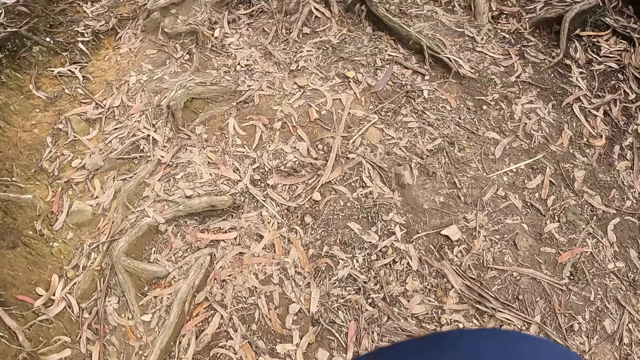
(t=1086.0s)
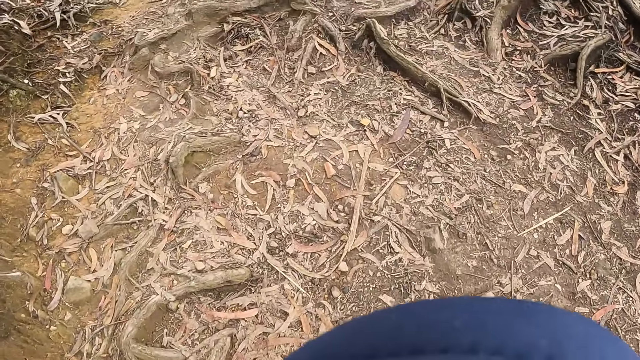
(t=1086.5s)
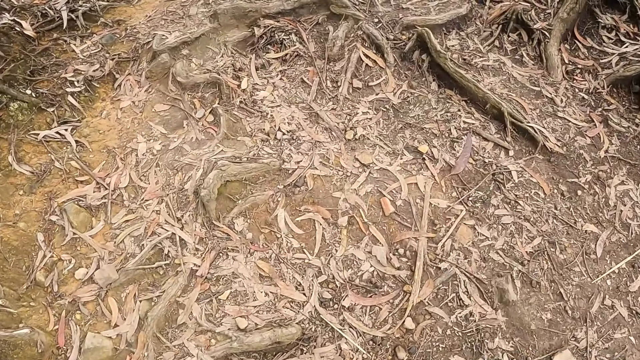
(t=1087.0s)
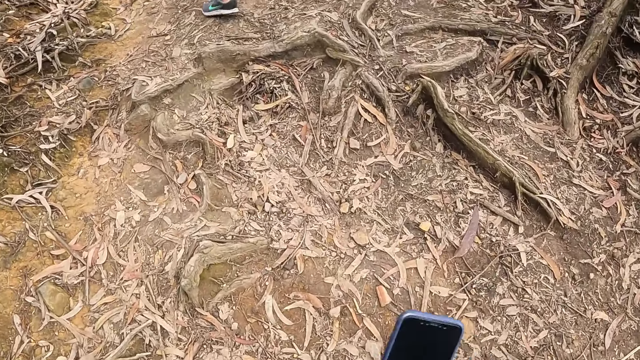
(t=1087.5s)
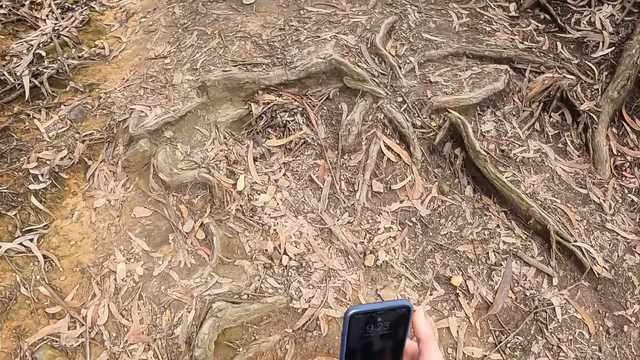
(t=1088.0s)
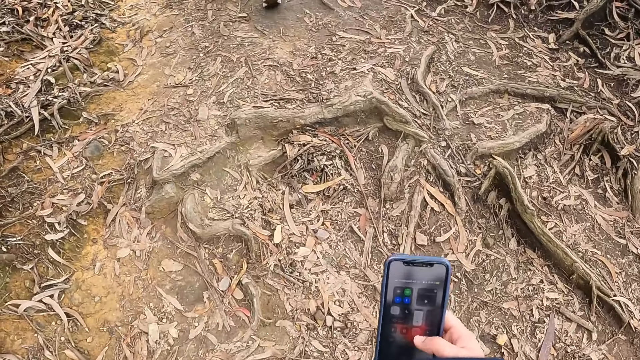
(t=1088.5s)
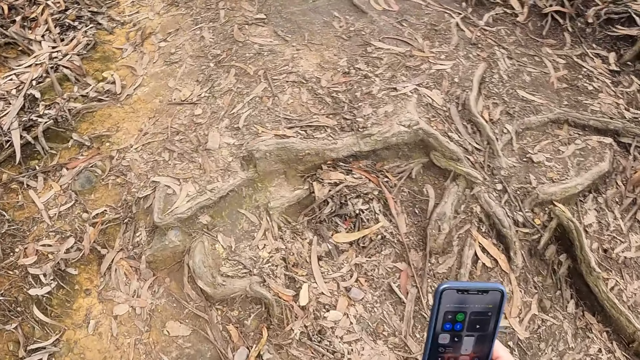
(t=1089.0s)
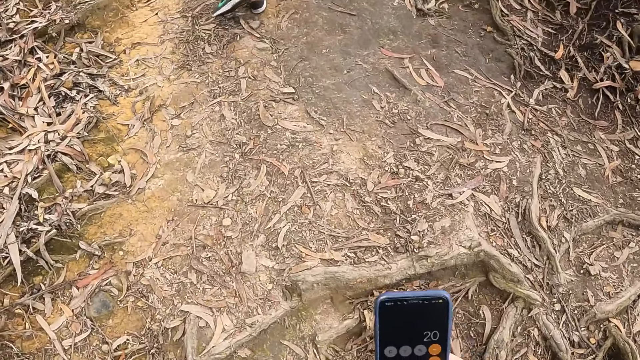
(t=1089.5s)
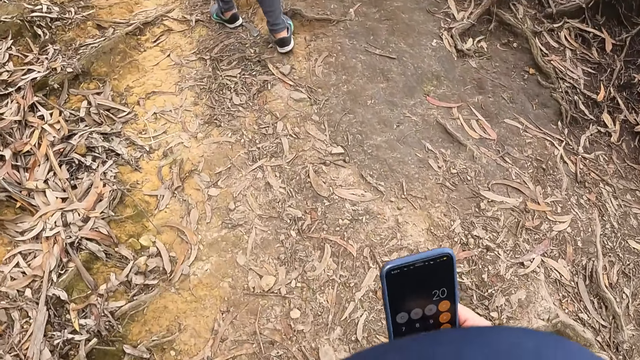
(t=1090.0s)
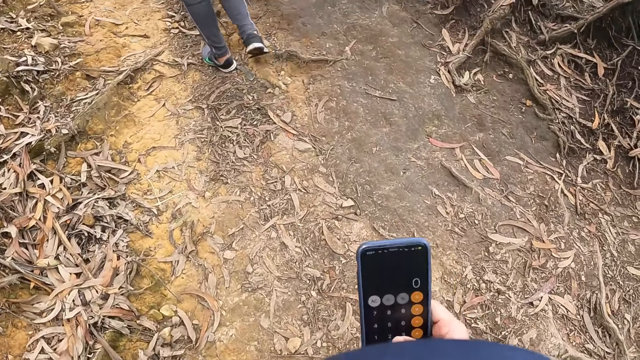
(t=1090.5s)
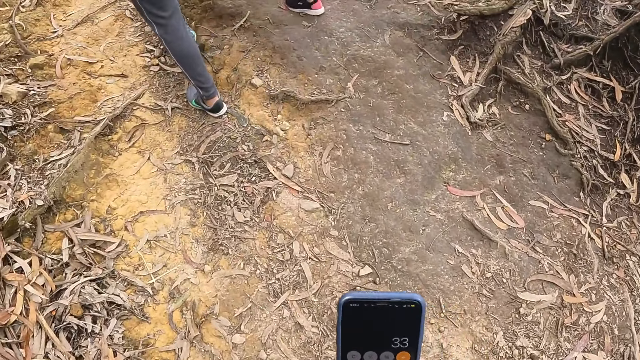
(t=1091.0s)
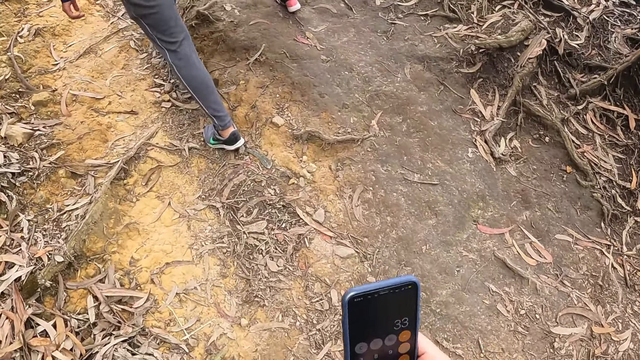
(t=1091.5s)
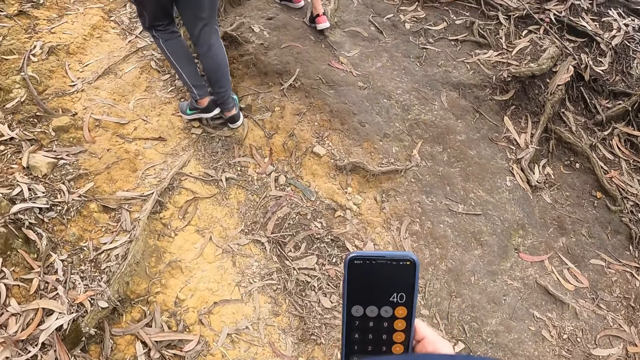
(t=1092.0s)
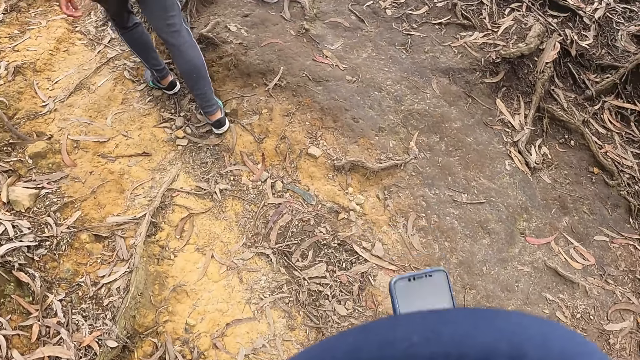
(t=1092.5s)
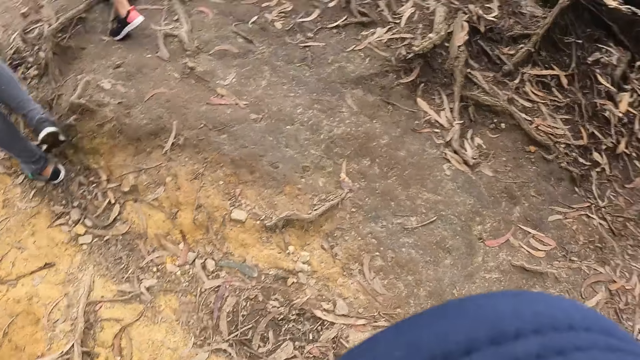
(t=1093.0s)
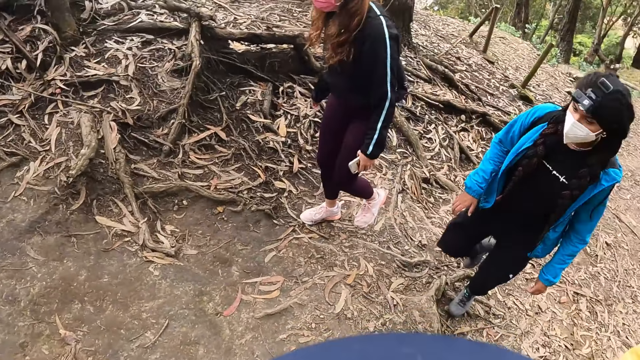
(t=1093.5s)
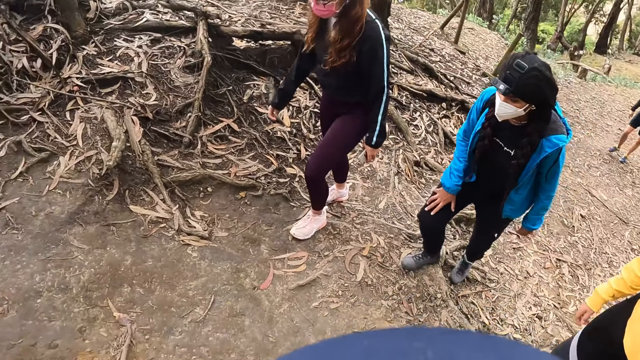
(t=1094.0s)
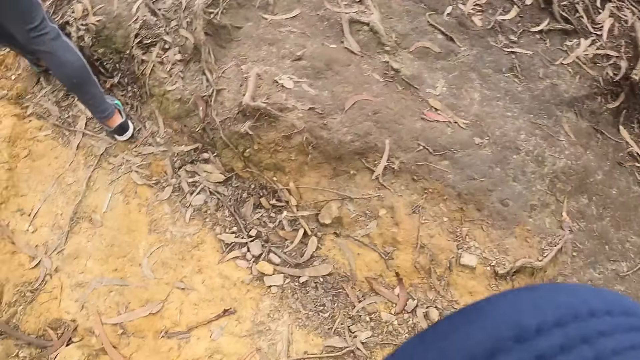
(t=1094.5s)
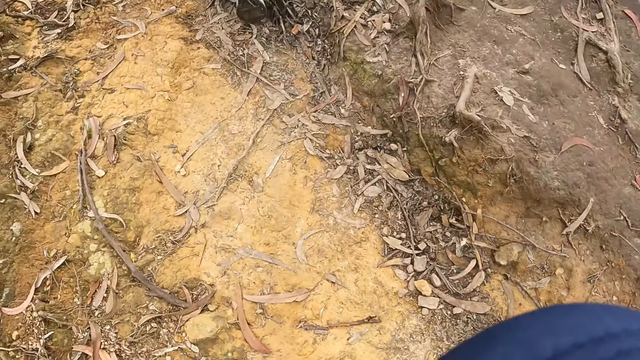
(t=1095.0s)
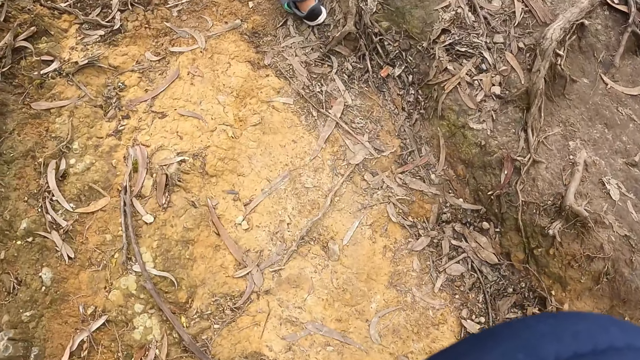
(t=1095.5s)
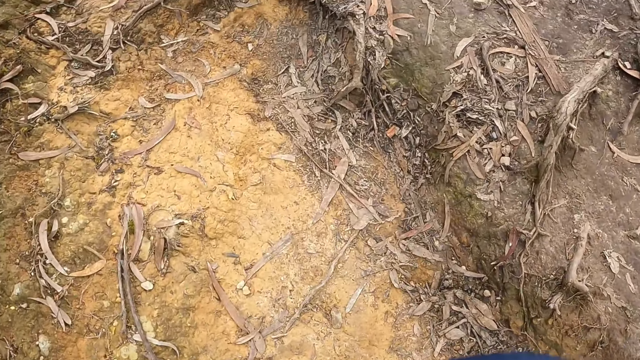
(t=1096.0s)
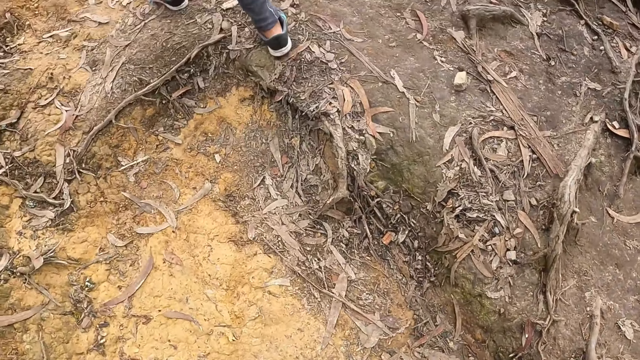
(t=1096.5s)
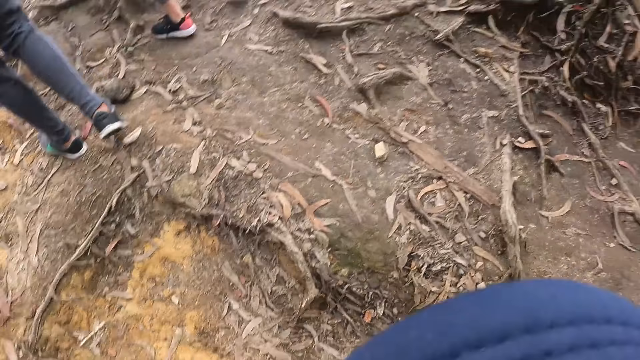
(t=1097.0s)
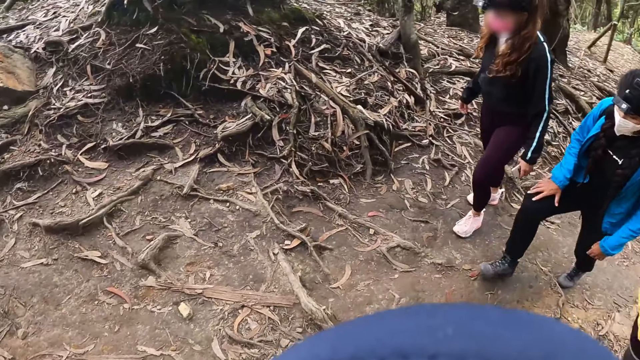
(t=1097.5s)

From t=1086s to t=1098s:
The camera wearer holds the phone with the right hand. She operates the mobile phone with her right hand. She swipes on the phone's screen. She walks.

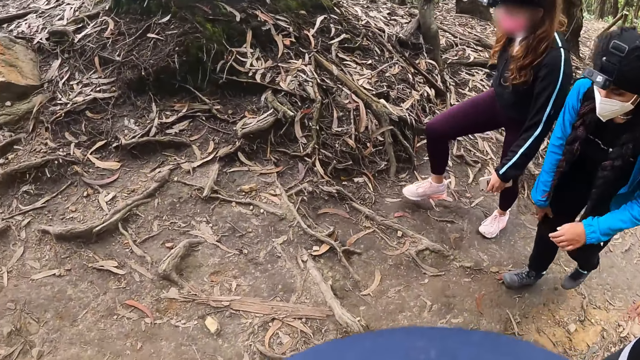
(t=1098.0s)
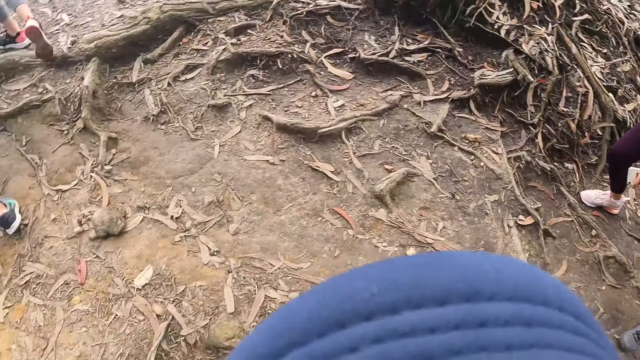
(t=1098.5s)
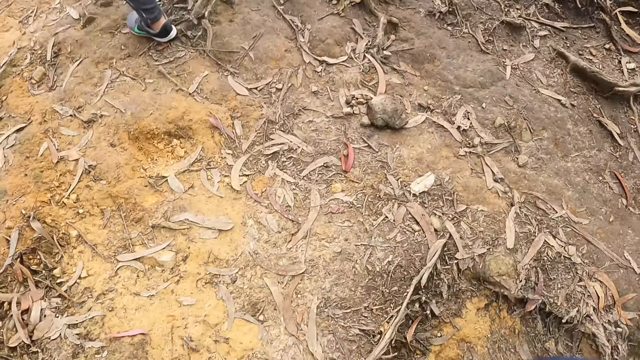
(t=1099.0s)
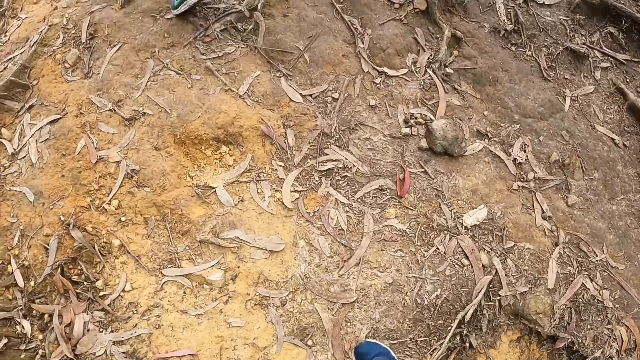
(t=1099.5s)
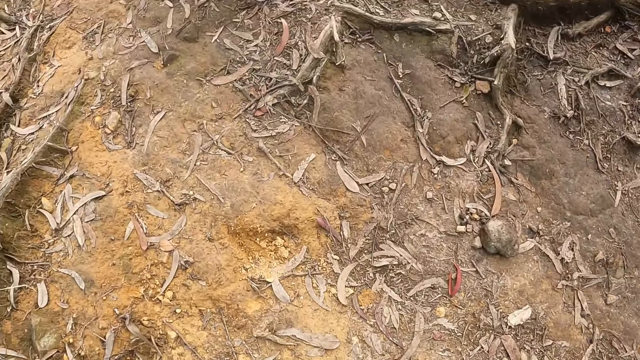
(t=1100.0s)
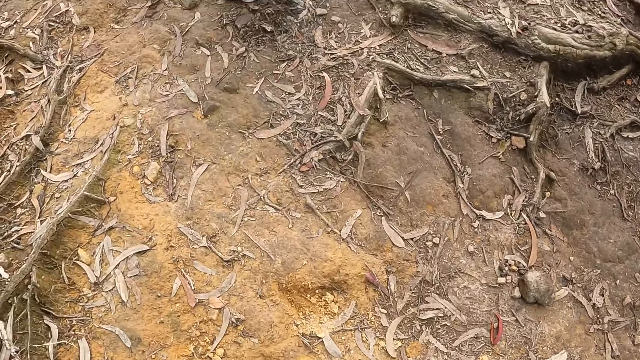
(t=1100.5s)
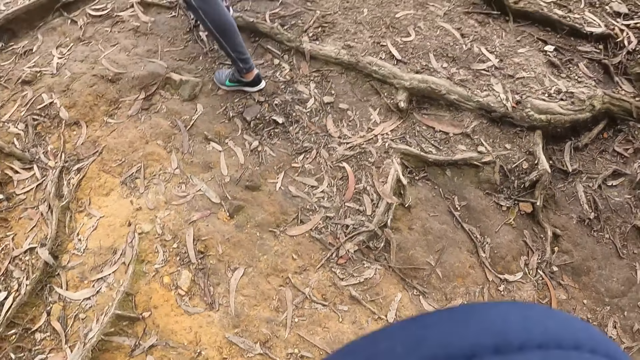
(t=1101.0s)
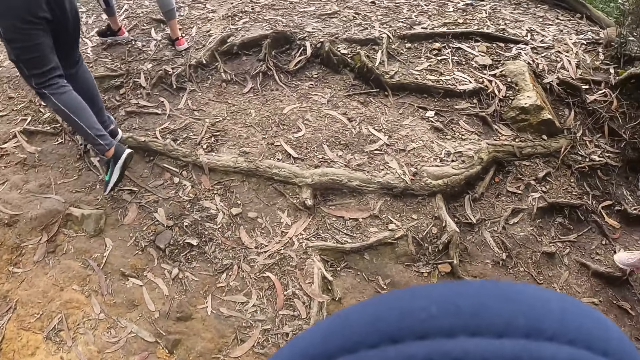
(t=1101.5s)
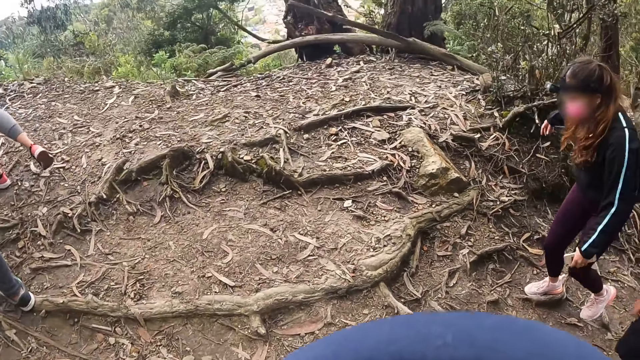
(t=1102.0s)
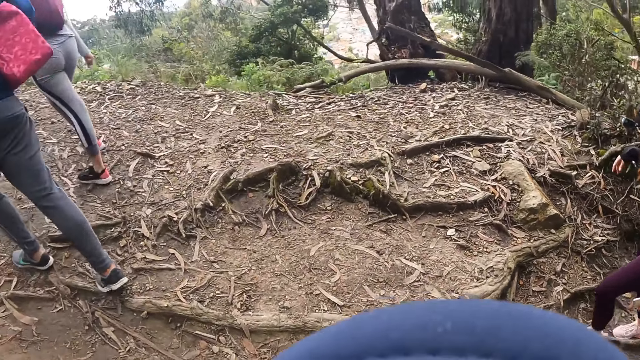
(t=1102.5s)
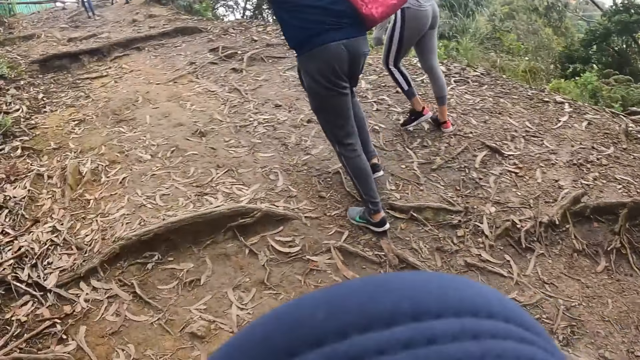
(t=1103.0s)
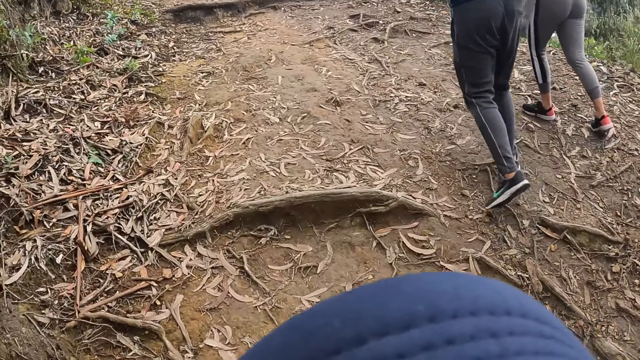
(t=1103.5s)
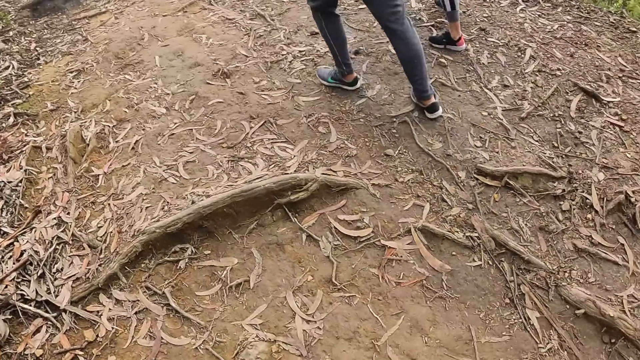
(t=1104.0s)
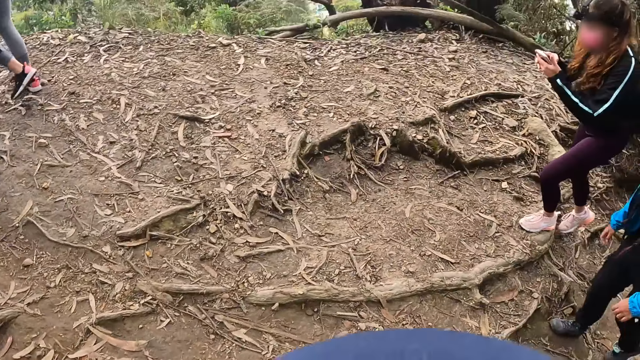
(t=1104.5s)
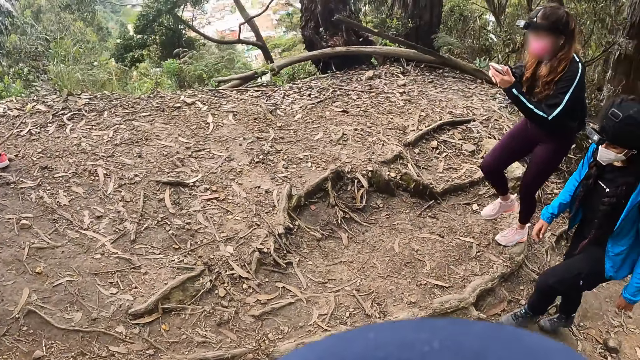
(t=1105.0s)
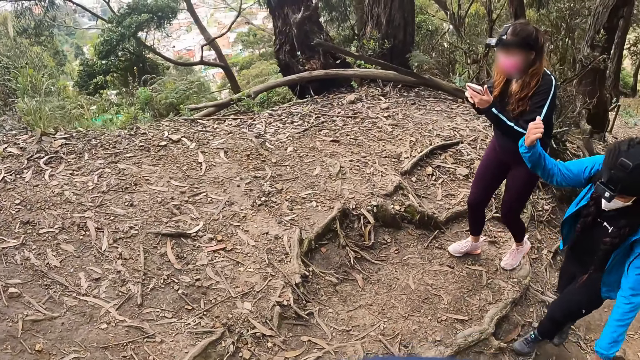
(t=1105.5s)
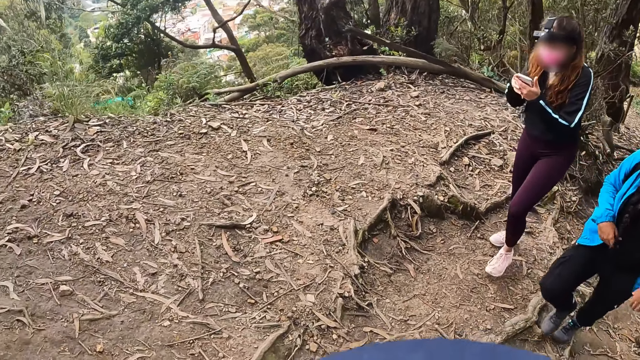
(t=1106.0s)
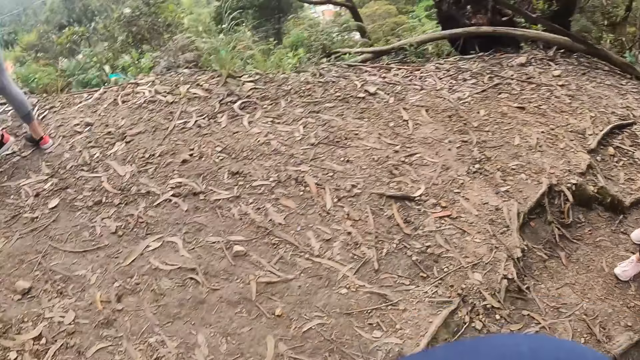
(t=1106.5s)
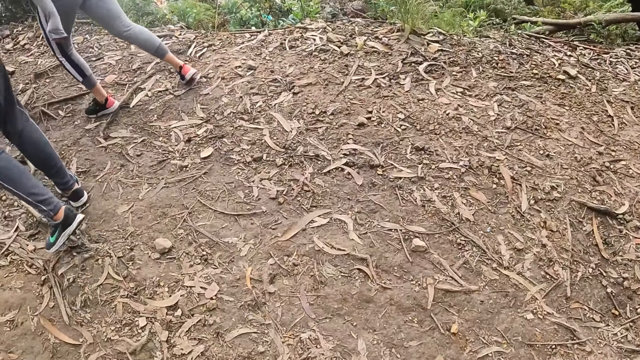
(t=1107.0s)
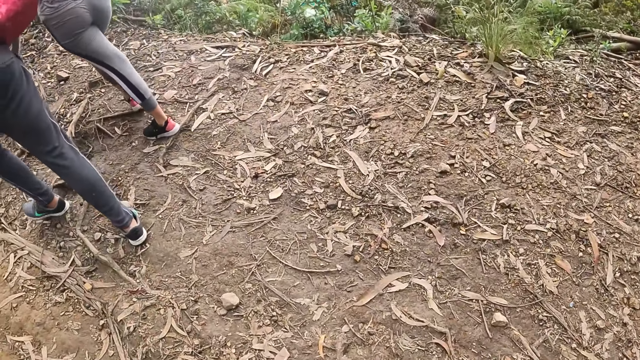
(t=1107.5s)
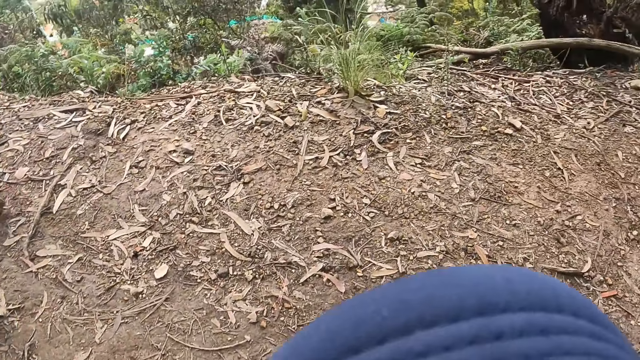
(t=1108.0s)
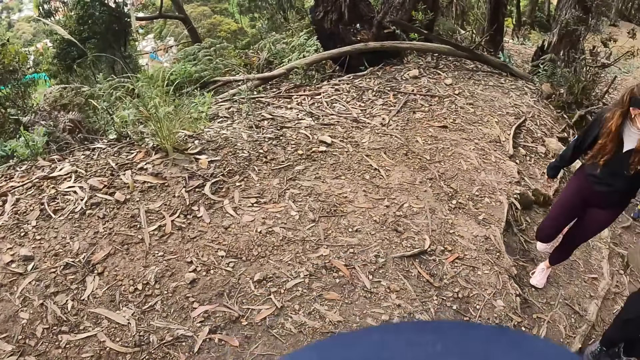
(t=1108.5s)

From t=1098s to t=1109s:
The woman operates the phone with both hands. The camera wearer looks around. Another woman walks along the hill. The camera wearer walks in the open area.
